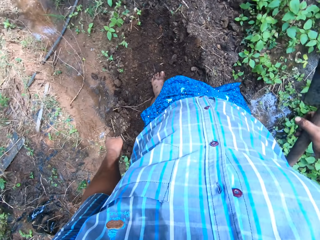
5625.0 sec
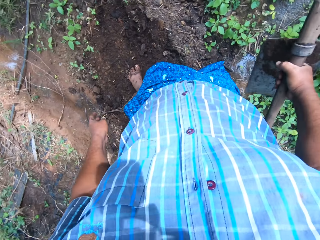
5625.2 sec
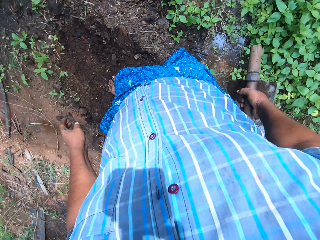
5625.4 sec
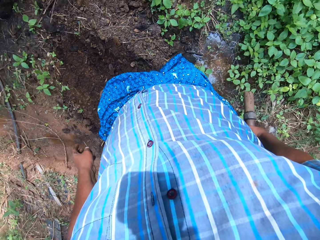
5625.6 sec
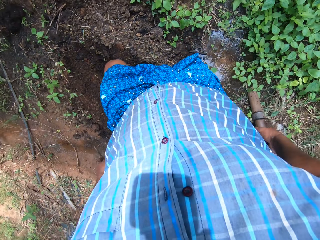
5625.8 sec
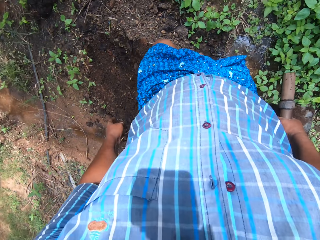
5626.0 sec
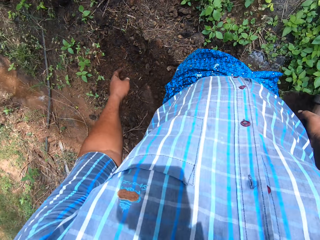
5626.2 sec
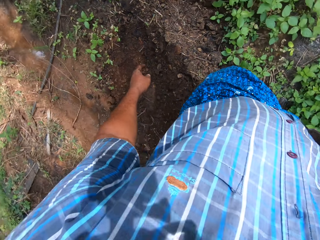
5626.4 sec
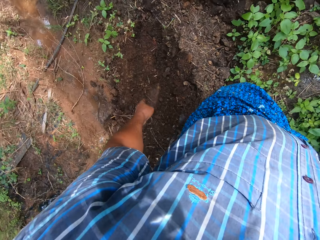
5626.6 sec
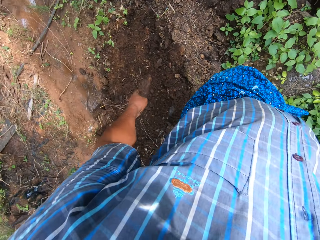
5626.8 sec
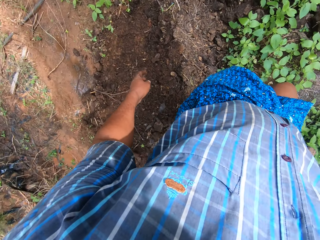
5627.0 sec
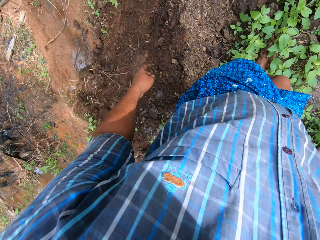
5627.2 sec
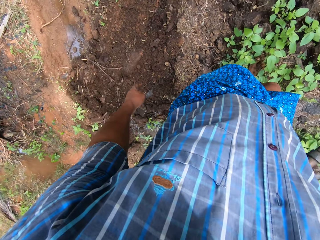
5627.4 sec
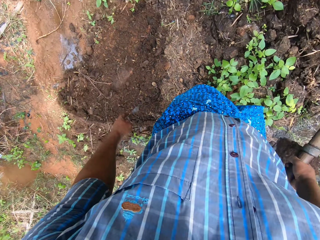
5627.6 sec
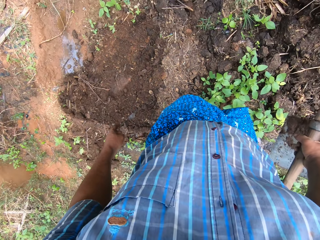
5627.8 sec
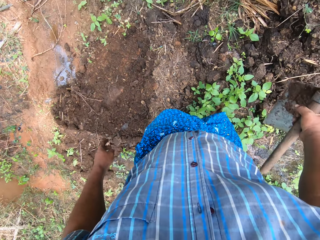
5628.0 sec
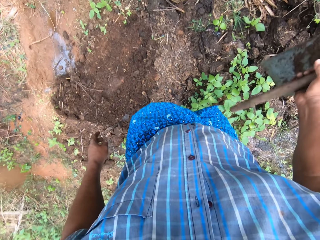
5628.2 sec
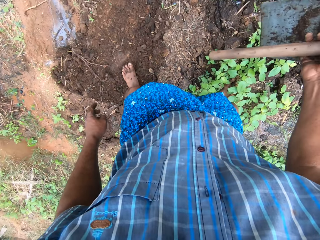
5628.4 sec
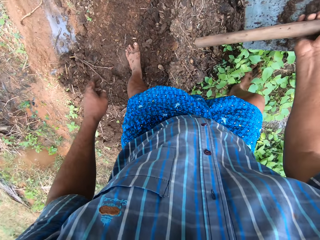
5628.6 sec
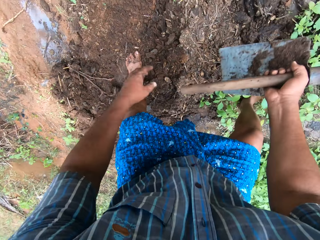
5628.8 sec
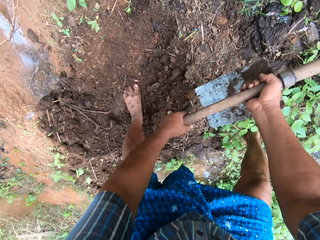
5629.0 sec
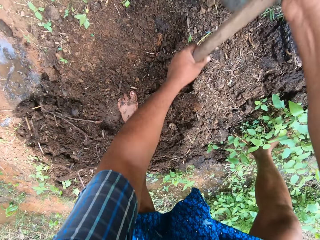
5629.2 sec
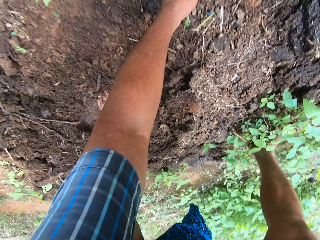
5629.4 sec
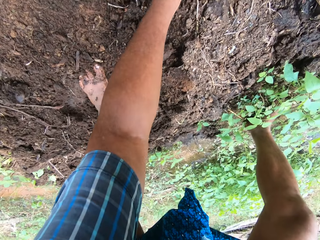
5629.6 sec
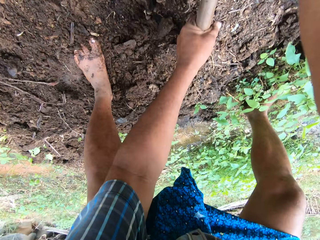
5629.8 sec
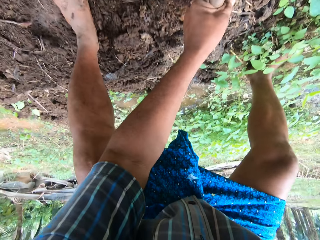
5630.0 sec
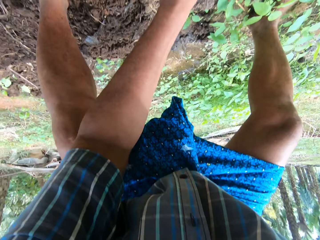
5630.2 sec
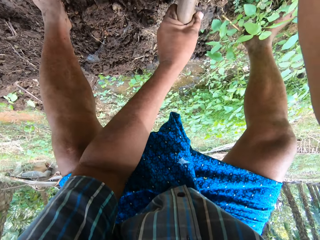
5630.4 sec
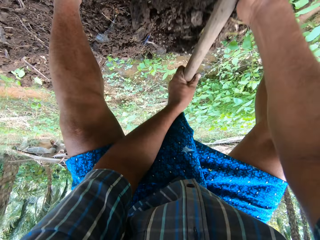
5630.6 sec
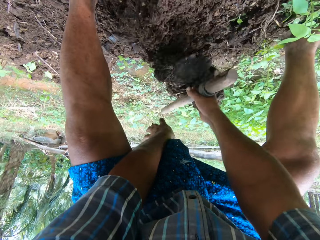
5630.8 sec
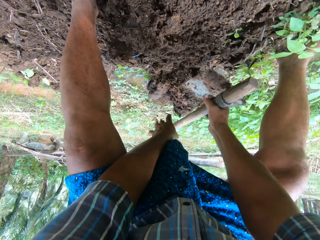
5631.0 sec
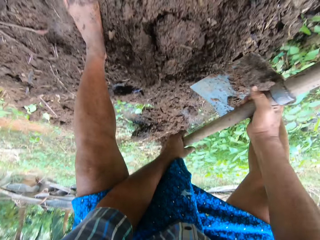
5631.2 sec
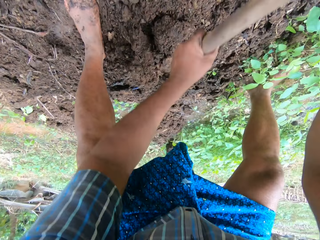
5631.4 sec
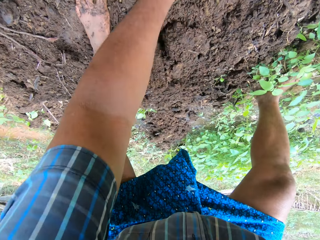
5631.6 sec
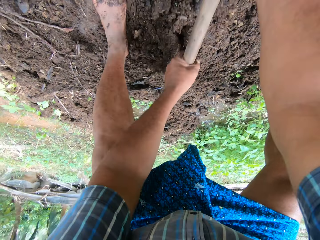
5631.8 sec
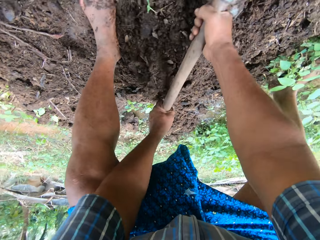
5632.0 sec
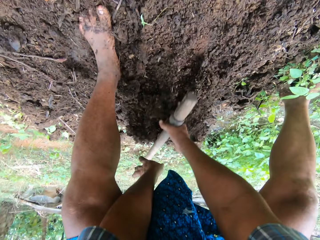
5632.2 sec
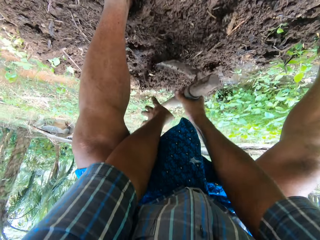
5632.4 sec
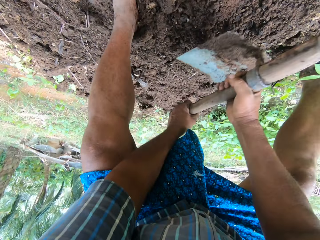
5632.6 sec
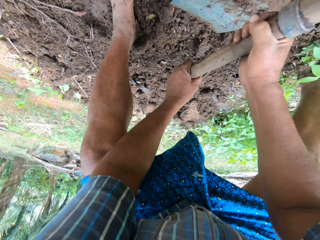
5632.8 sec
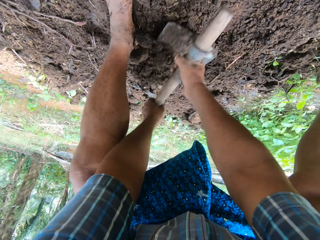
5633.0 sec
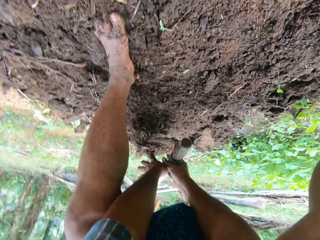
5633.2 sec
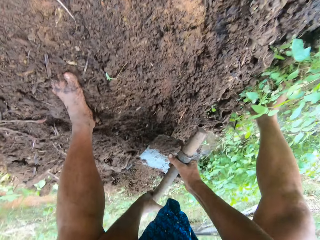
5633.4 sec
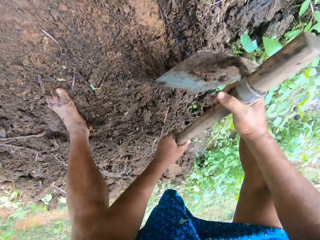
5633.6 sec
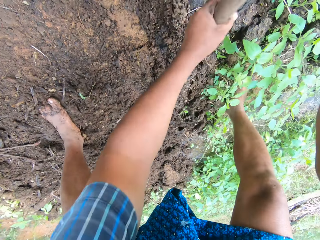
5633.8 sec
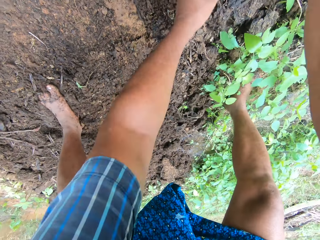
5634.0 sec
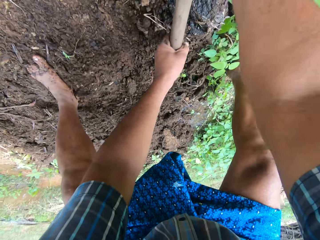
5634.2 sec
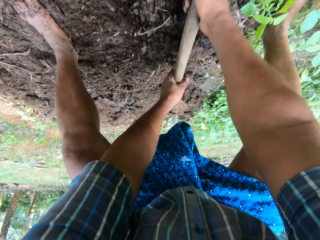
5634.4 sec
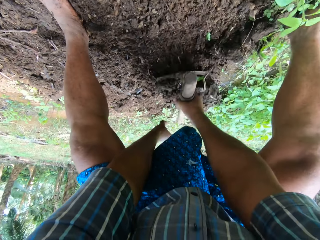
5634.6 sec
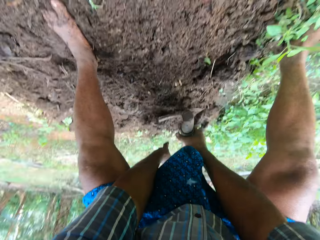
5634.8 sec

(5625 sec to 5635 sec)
The camera wearer walks around the sand. They hold the digging hoe with both hands and continue to pack sand to the field stream with the digging hoe.

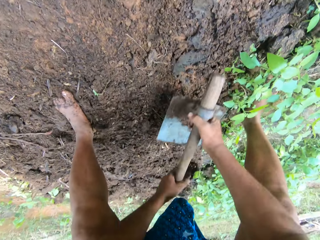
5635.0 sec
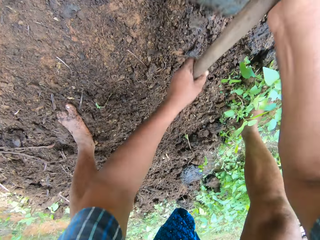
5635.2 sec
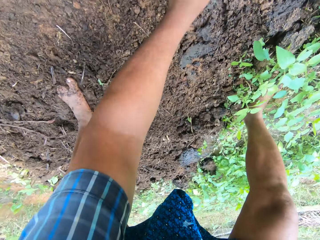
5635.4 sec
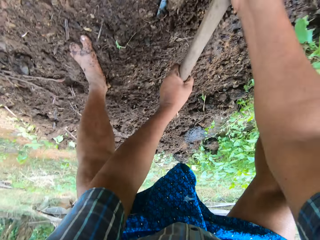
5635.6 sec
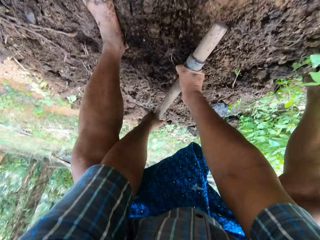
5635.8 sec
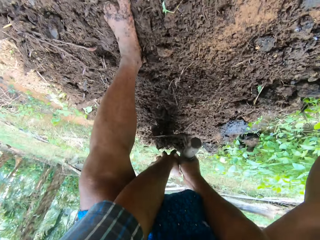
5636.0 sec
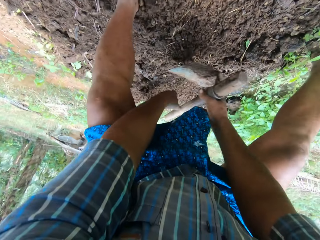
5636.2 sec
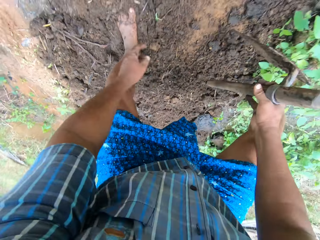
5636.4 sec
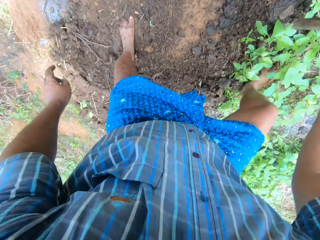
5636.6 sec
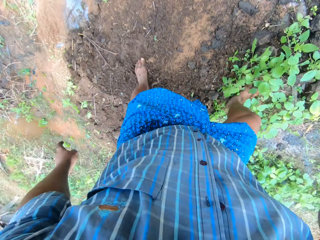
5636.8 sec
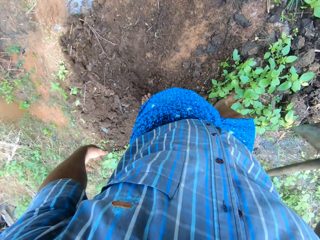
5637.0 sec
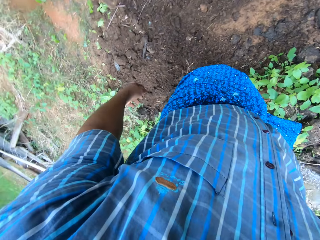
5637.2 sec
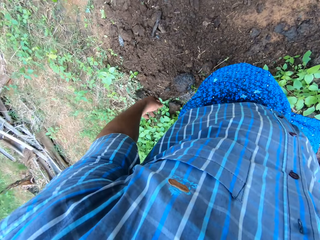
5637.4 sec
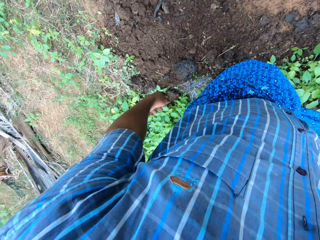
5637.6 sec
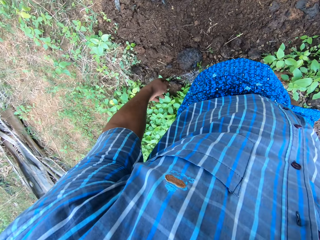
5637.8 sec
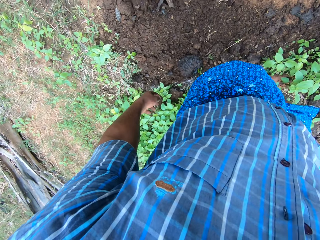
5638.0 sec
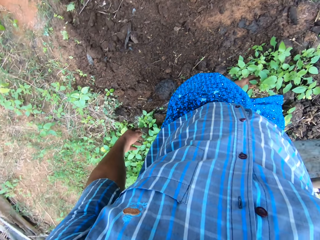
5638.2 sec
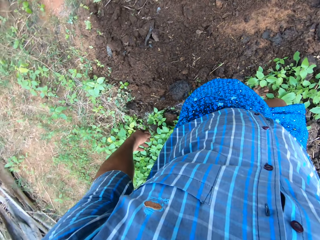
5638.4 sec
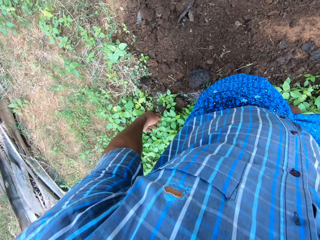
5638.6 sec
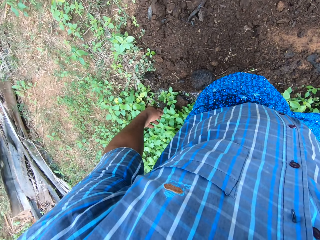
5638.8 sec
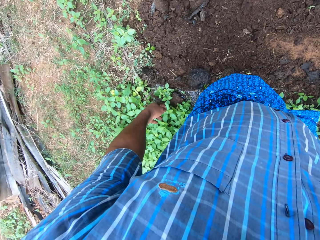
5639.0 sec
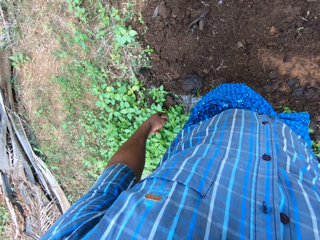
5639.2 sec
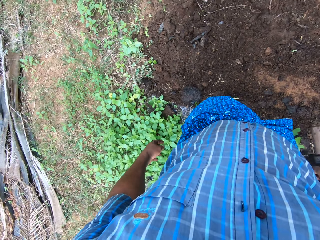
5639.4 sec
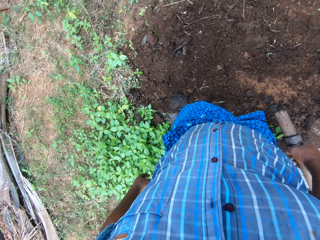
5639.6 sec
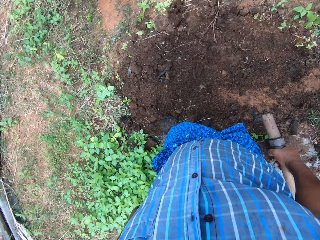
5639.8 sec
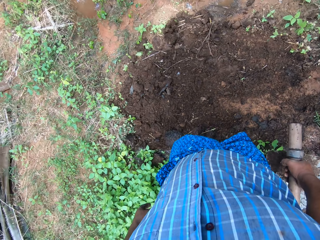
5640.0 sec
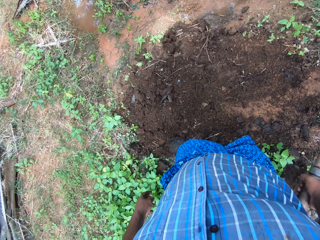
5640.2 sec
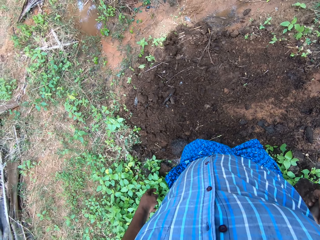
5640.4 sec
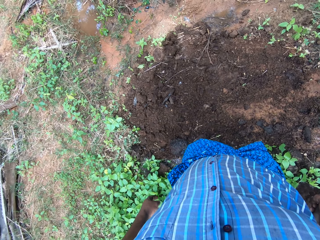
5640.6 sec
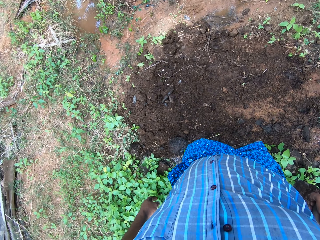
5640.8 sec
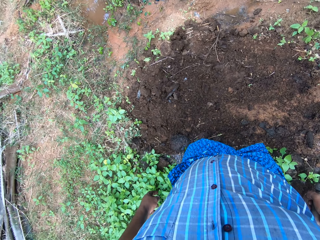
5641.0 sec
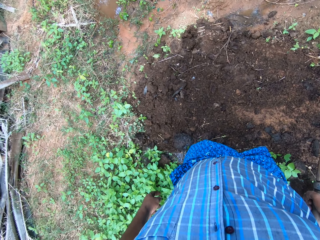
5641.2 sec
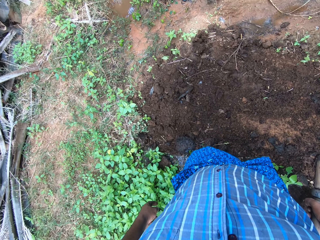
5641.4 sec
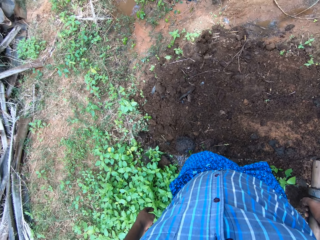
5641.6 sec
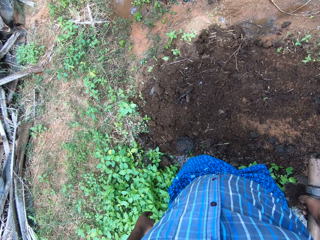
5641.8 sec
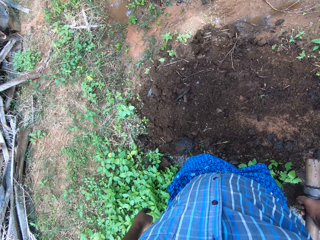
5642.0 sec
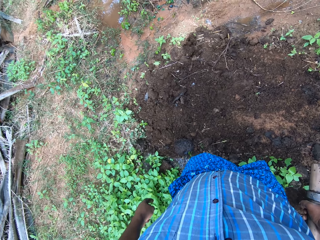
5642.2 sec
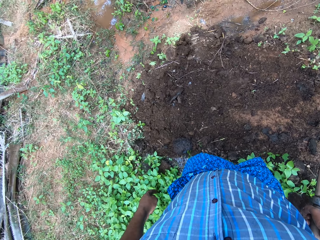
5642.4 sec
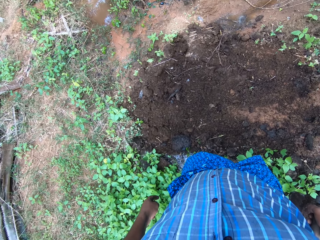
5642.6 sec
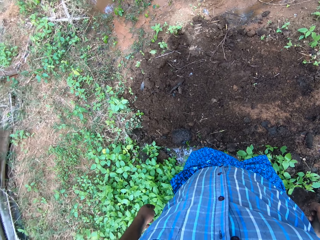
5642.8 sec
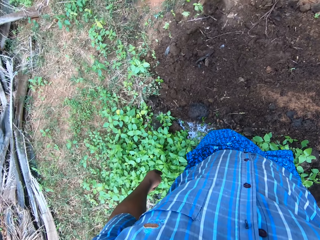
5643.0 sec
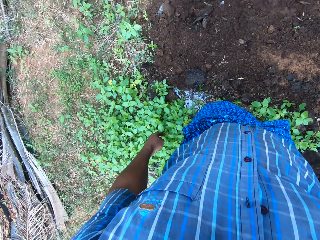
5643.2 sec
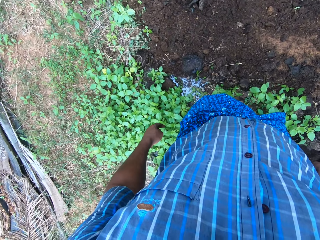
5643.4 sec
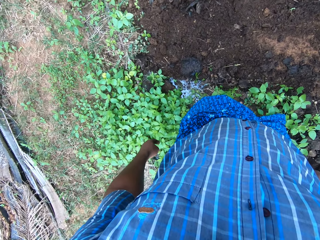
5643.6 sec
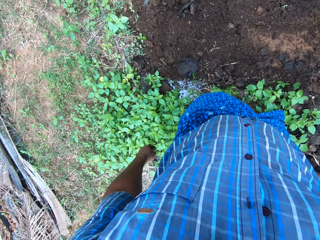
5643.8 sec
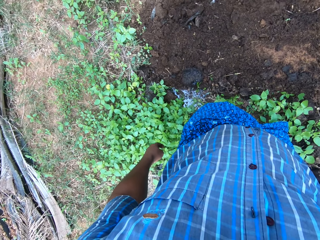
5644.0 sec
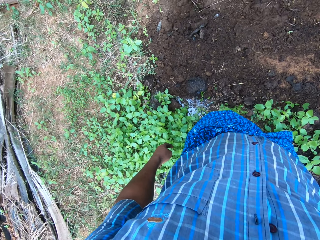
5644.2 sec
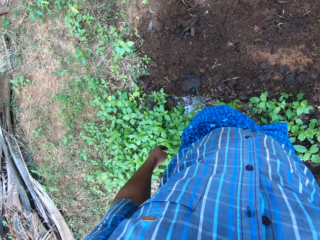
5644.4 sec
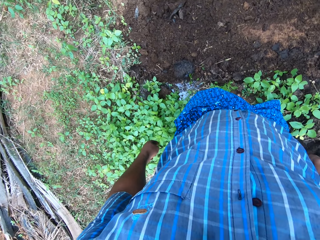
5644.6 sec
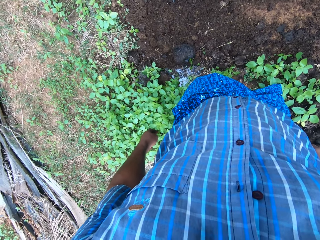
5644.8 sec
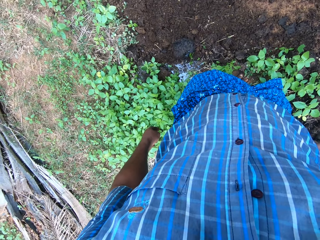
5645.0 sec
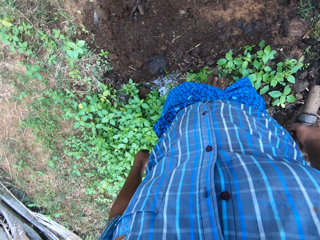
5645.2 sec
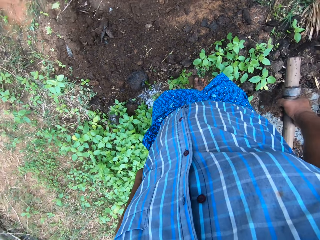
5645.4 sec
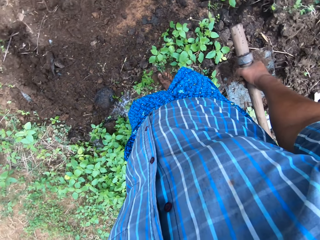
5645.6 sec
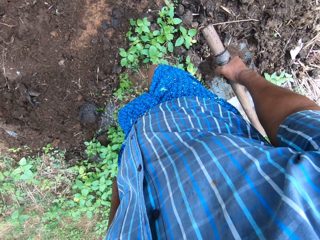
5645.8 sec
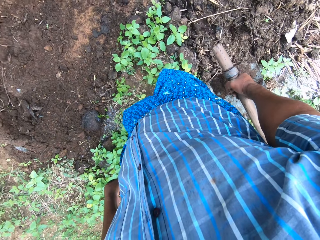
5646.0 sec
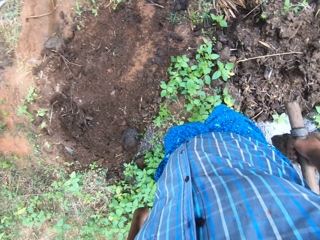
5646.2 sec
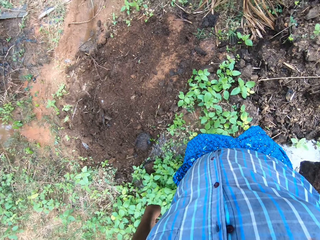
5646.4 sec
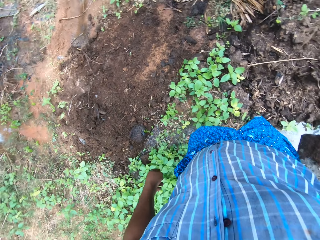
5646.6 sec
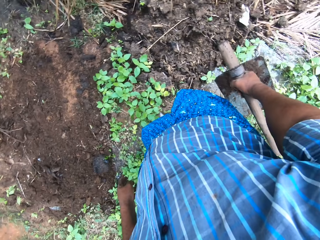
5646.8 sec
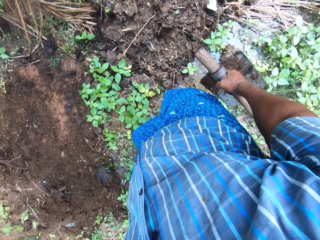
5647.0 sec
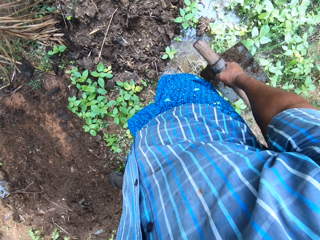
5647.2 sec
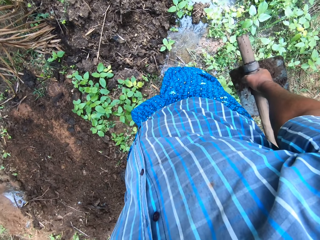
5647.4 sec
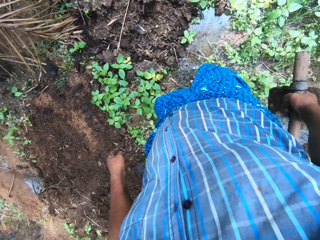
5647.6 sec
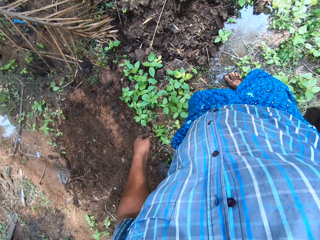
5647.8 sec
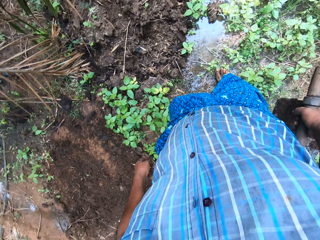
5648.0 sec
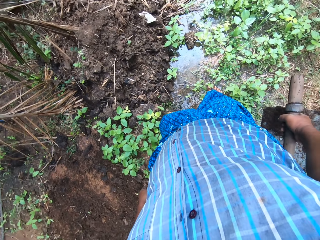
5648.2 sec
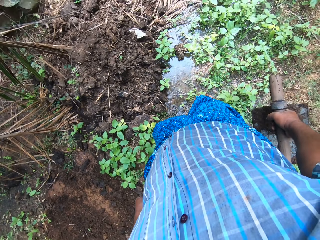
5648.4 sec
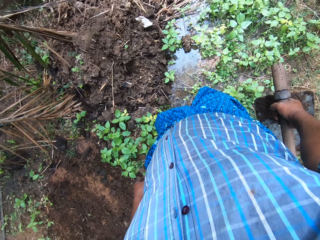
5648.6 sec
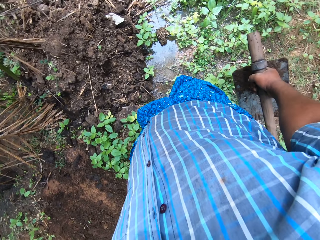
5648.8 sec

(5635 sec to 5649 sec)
The camera wearer looks around the field work area.
